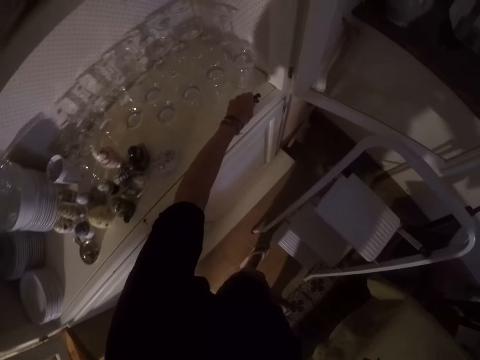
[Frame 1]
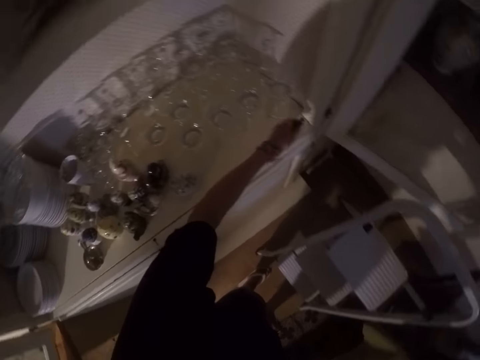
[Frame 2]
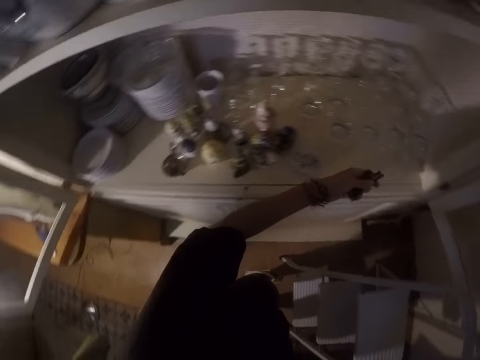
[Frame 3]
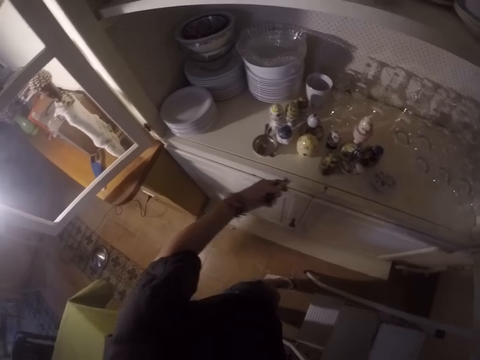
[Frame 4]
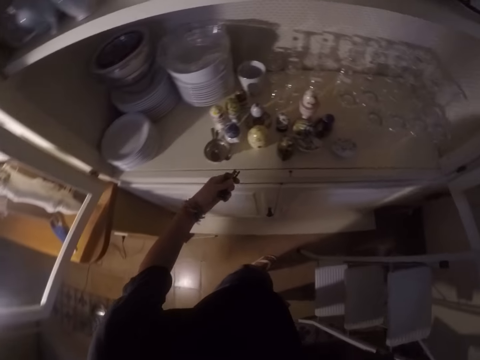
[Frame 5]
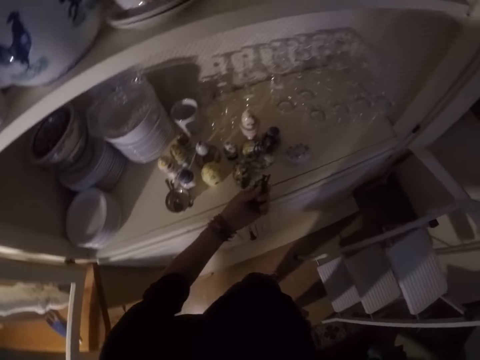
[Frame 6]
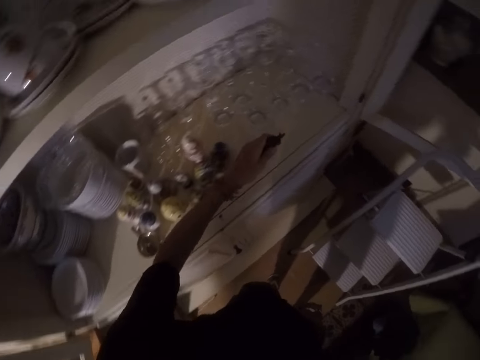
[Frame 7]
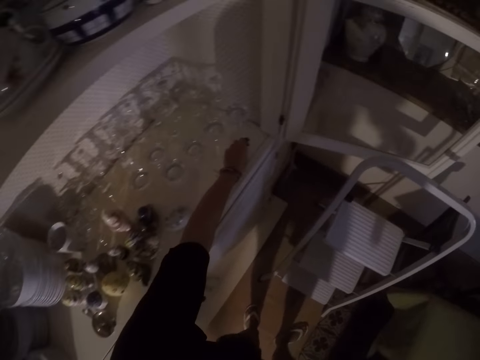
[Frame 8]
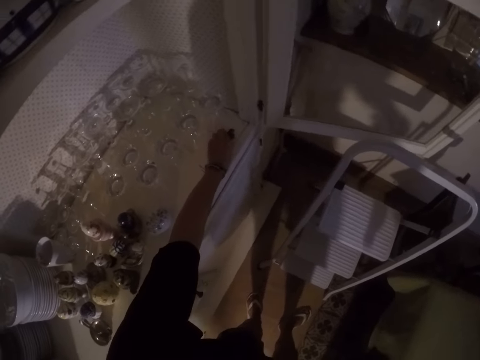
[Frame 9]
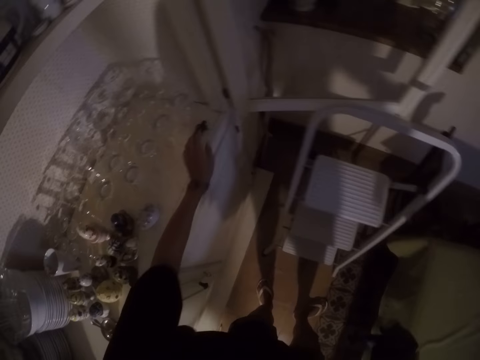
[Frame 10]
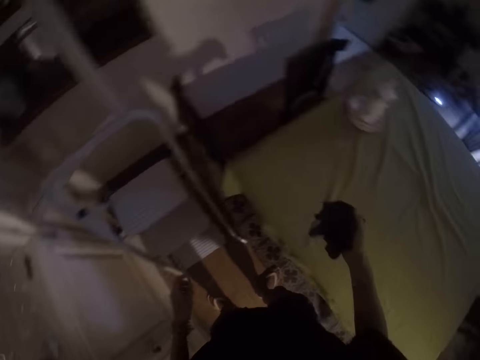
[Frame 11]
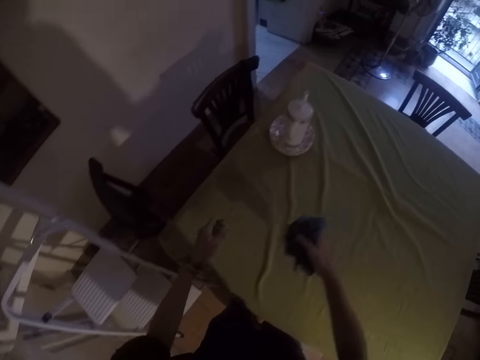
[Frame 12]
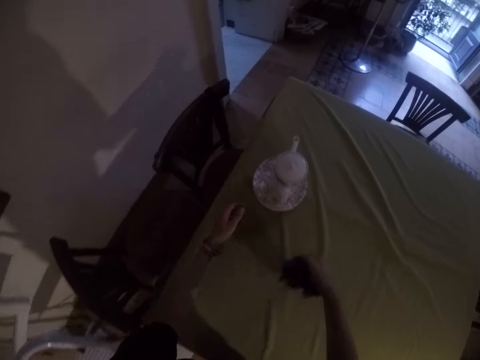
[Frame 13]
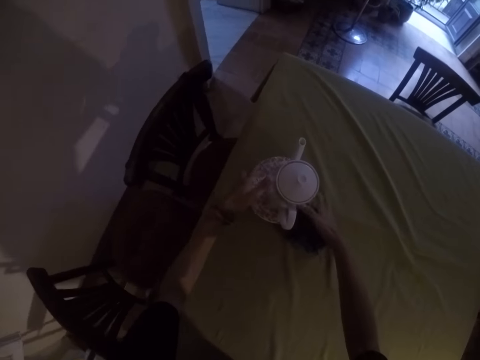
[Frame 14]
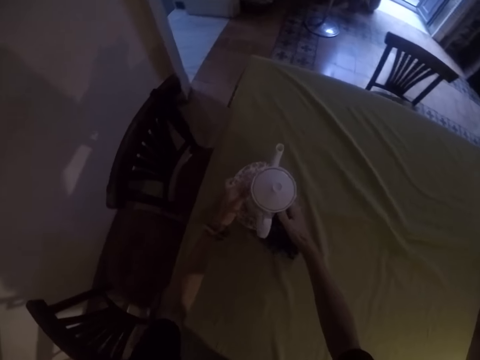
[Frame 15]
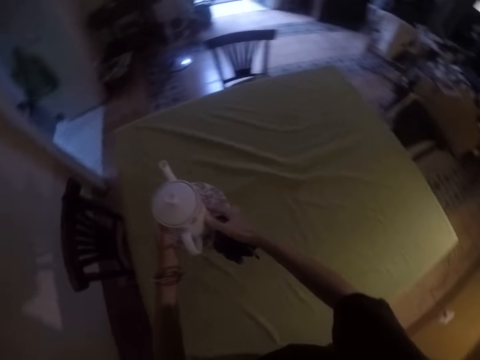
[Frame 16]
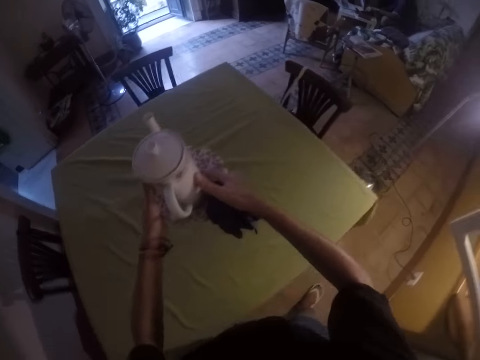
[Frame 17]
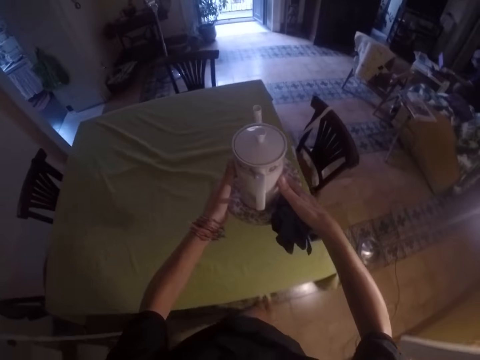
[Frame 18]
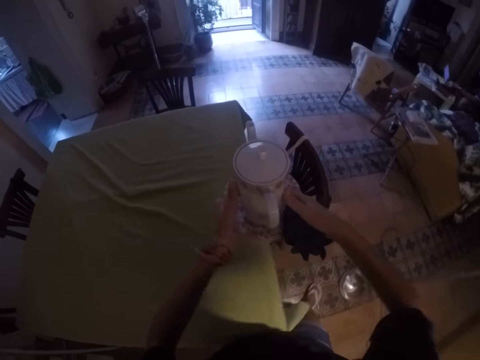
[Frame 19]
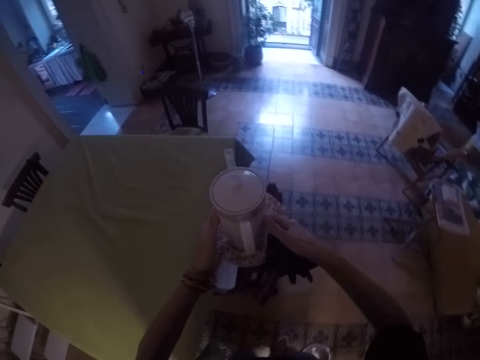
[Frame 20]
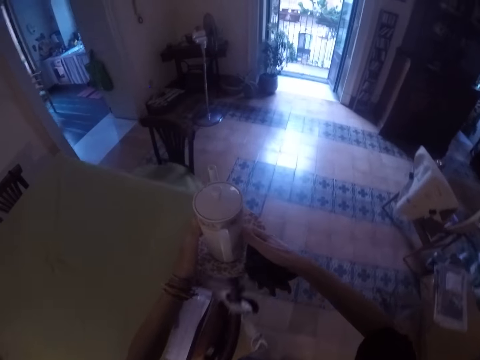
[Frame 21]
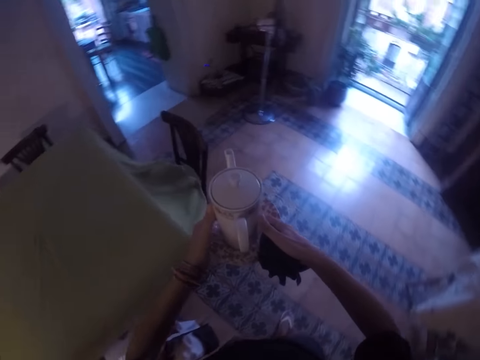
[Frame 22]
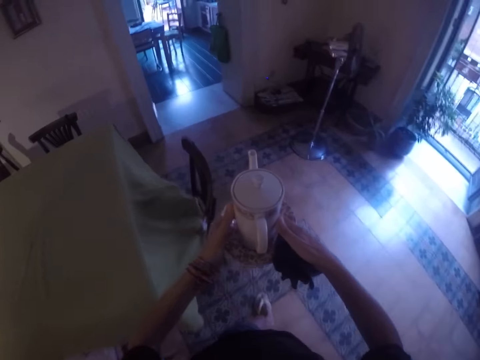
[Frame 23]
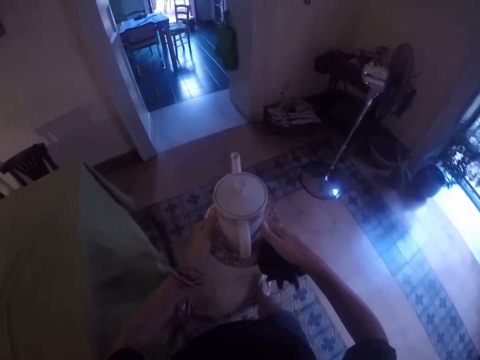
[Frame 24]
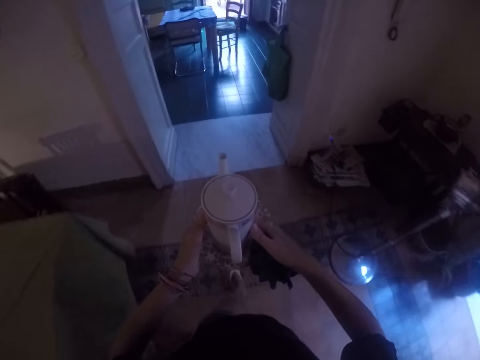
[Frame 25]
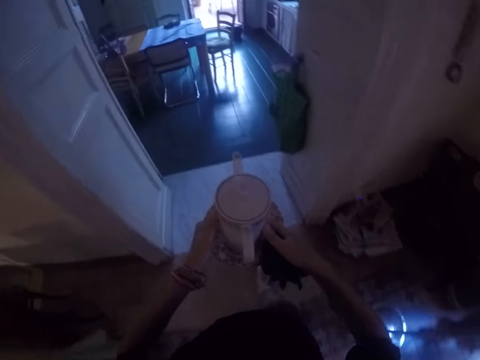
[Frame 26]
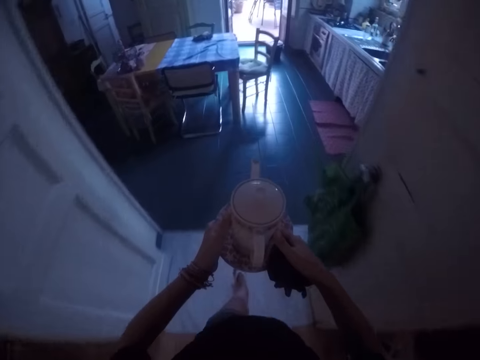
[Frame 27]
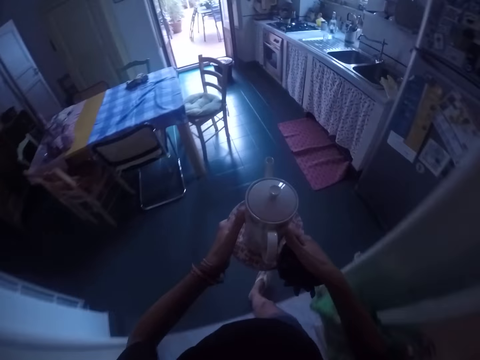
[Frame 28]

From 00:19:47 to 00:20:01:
The camera wearer walks around the house. They move the keys around the cabinet. They move their hand. They place the keys in the cabinet. They remove their hand from the keys. They move their hands. They pick a saucer plate with the jug or kettle from the table. They walk around the house.

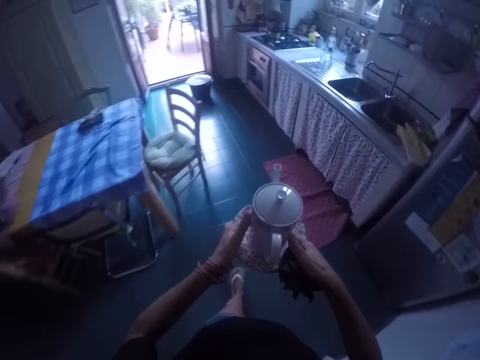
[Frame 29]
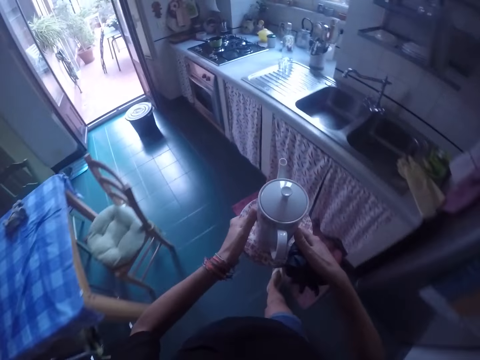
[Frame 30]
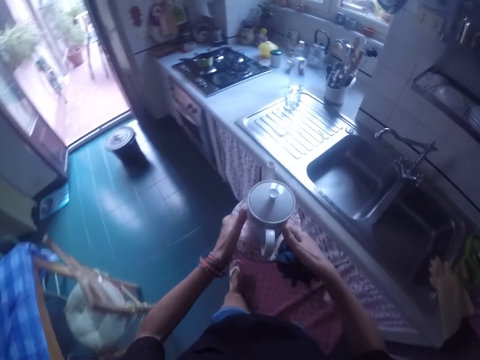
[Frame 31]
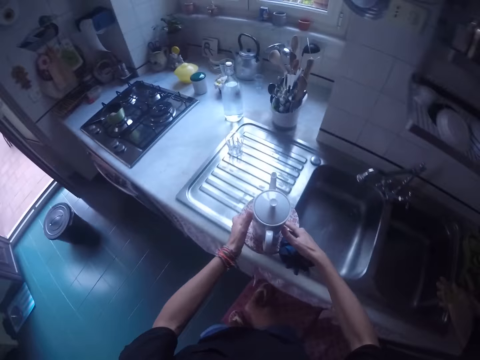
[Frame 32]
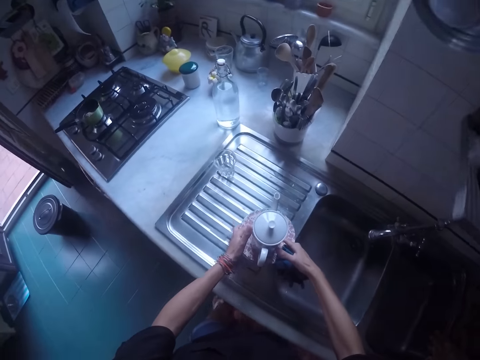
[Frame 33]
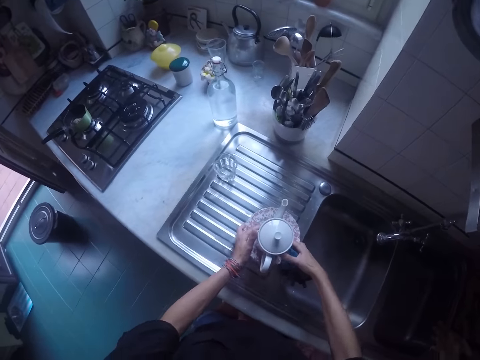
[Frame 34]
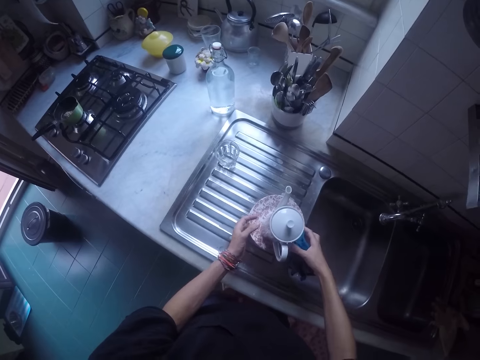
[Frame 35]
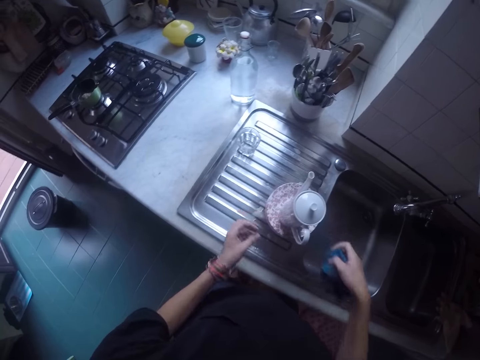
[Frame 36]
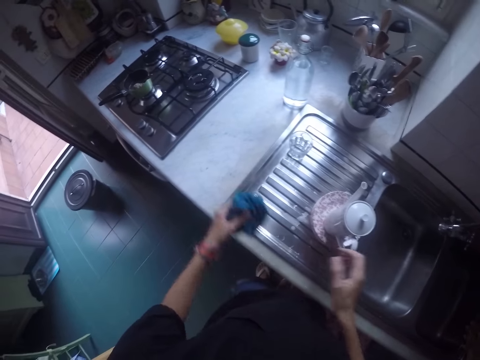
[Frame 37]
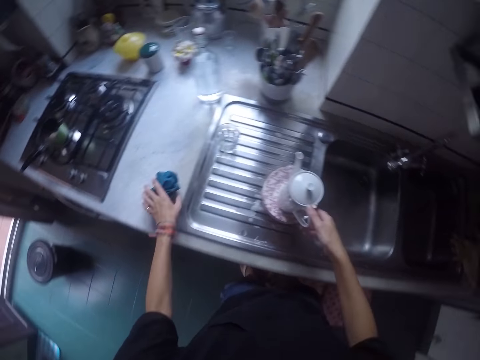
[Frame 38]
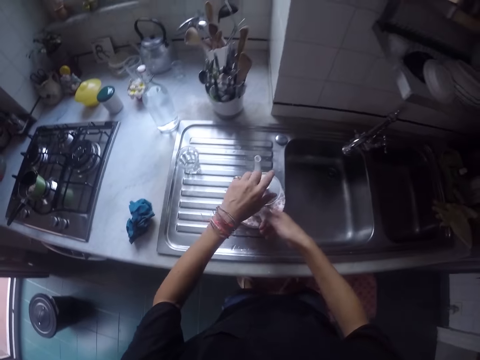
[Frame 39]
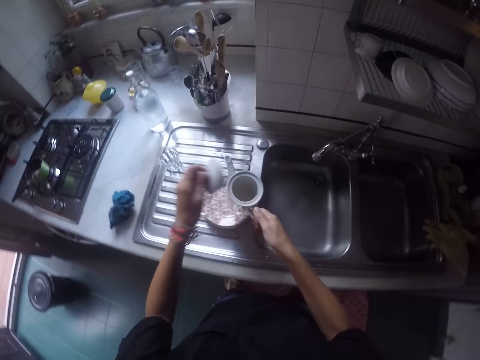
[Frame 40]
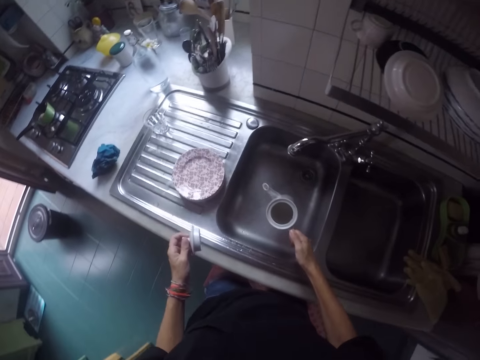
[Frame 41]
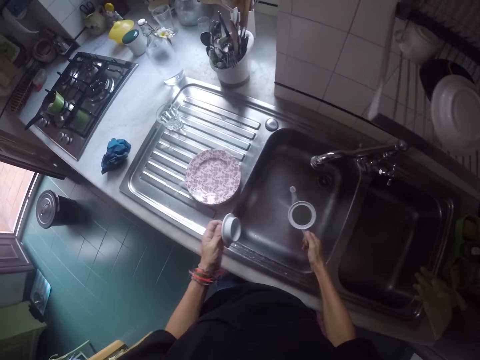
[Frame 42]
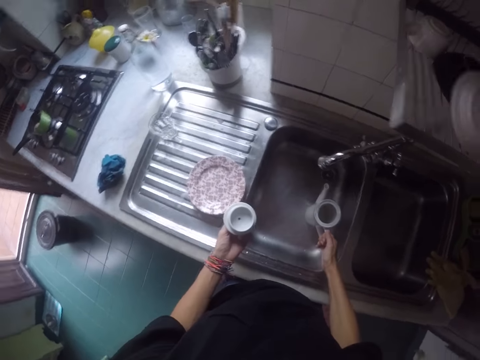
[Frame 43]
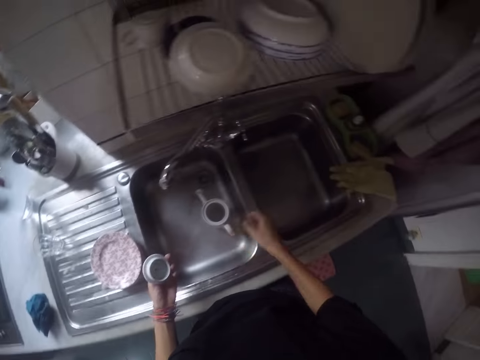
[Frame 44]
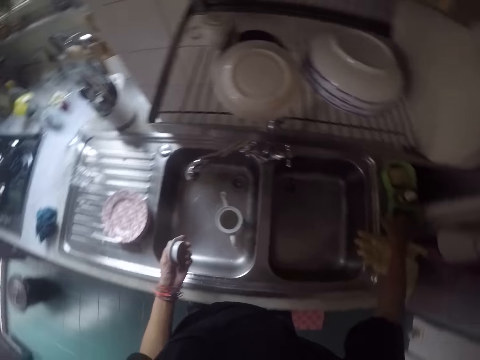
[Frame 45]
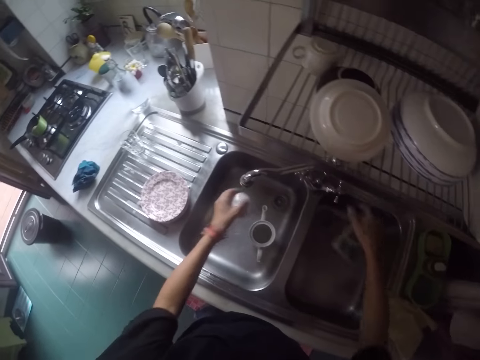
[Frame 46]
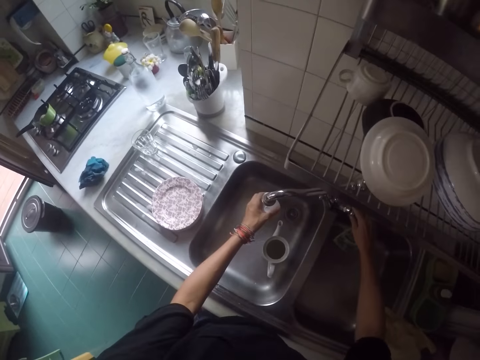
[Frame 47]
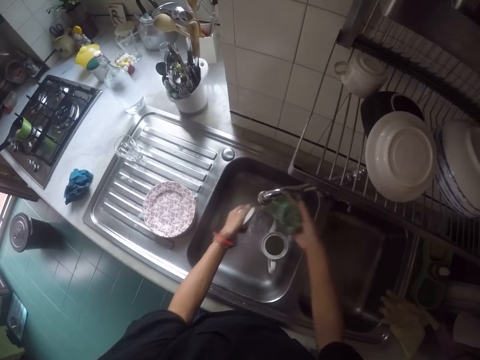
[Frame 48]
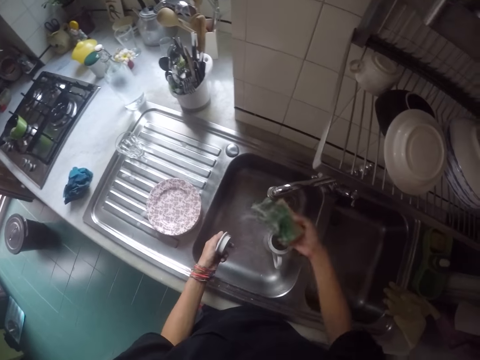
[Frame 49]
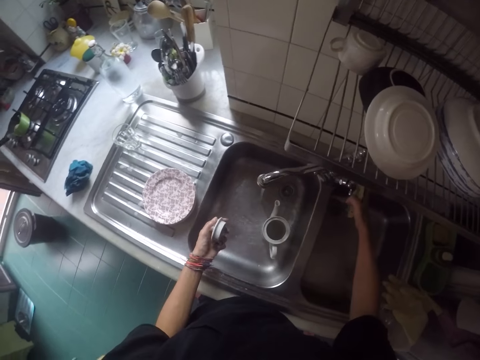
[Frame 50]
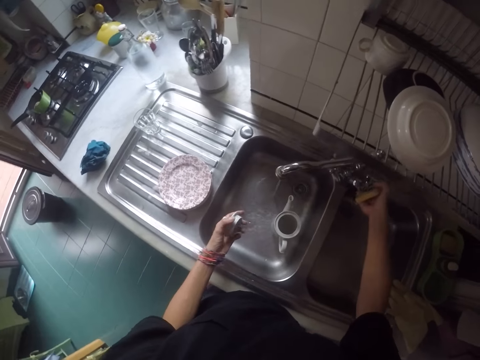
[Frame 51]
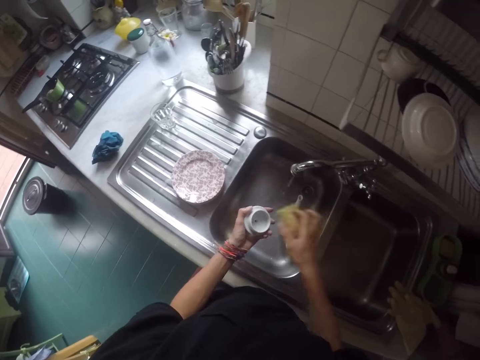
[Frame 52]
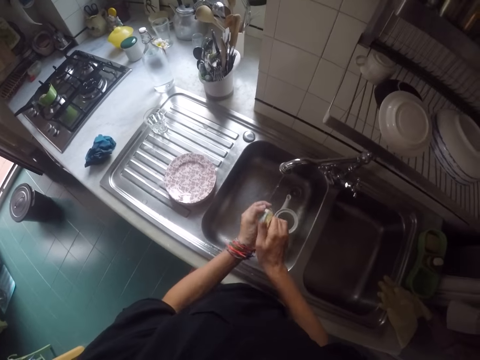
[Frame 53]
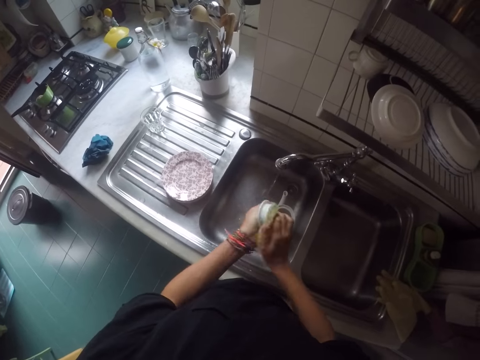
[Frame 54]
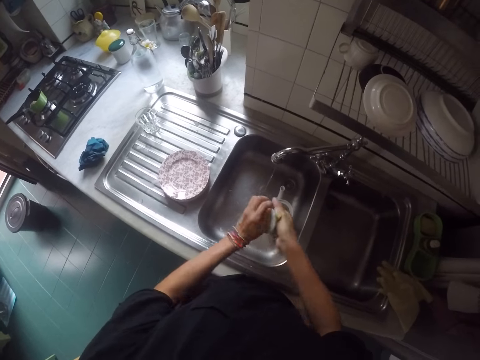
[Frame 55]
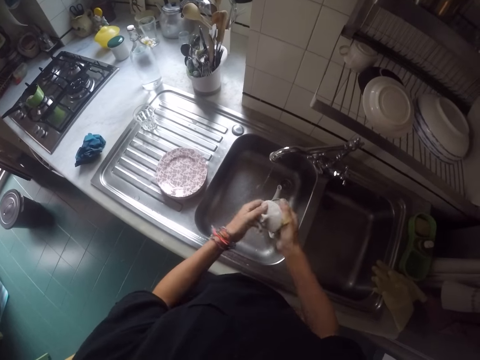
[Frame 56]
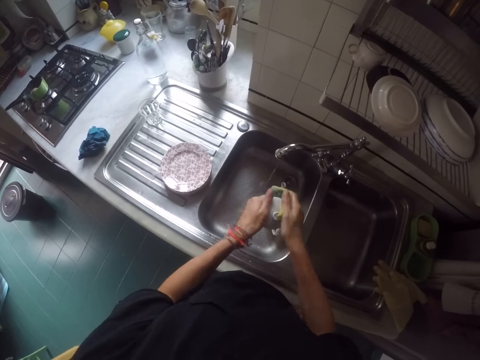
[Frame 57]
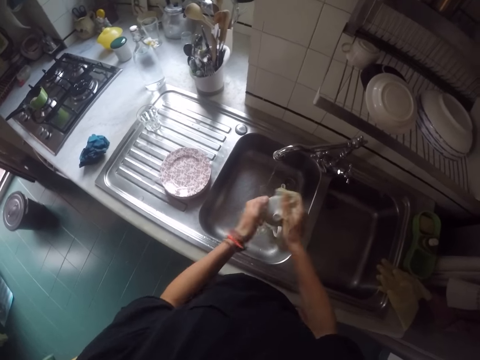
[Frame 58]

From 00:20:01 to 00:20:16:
The camera wearer places the saucer or kettle on the sink. They remove their hand from the saucer. They change the towel from the right to the left hand, place the towel on the kitchen counter, and move their hand. They open the jar. They pick up the kettle. They place the jar on the sink. They move their hand. They pick up a scouring pad. They open the tap, move their hands, and close the tap. They move their hands. They wash the kettle lid.
